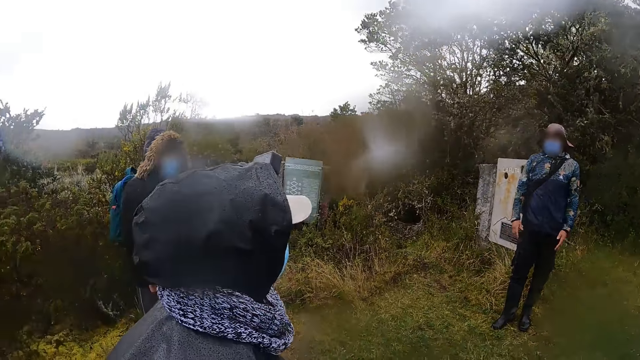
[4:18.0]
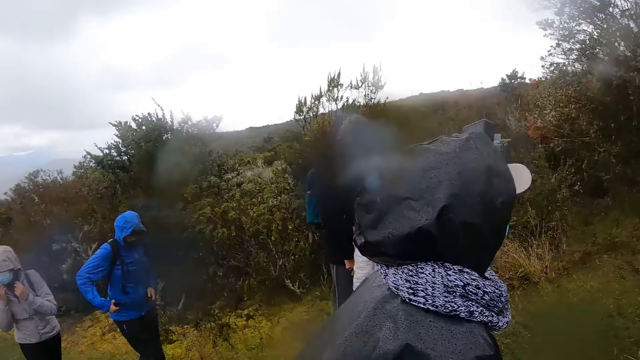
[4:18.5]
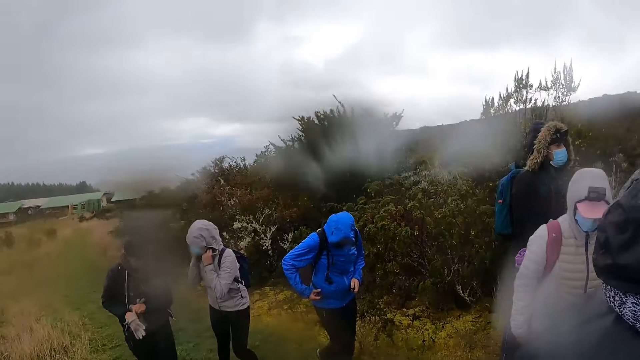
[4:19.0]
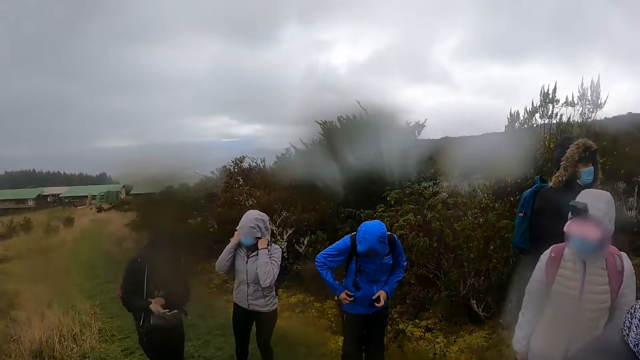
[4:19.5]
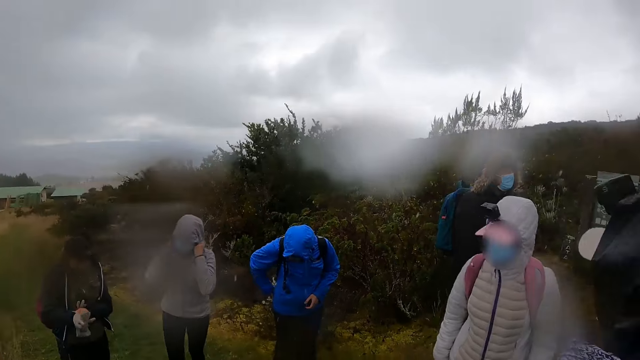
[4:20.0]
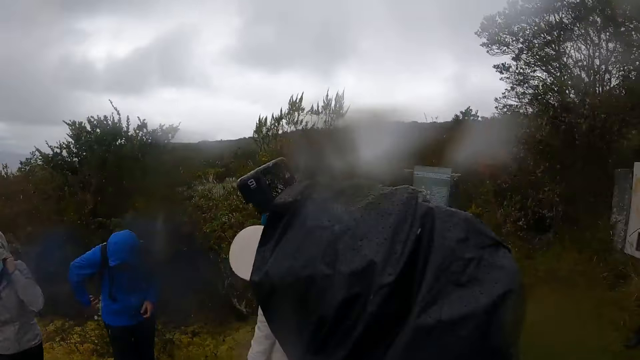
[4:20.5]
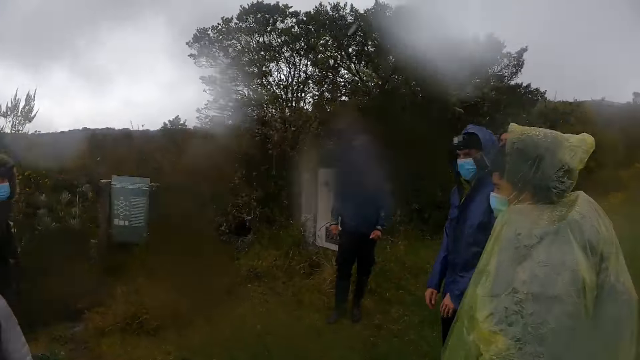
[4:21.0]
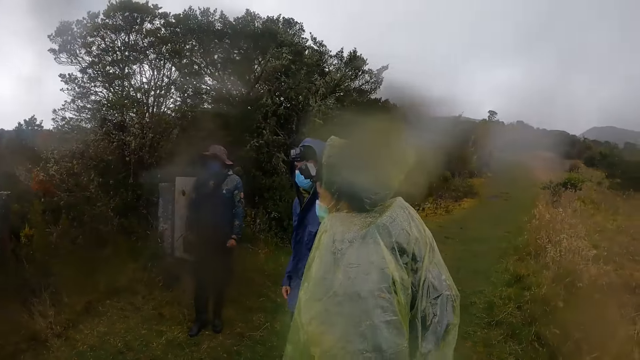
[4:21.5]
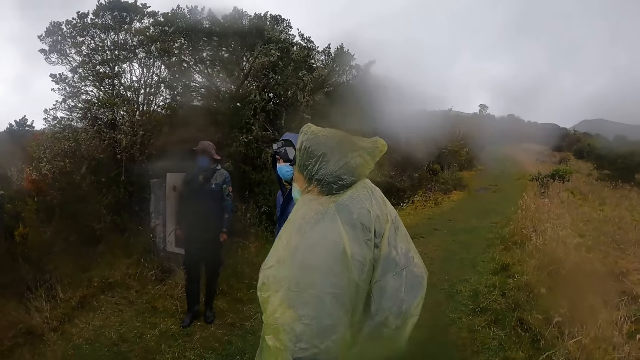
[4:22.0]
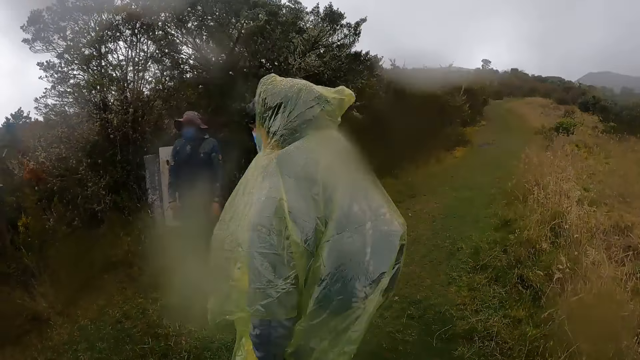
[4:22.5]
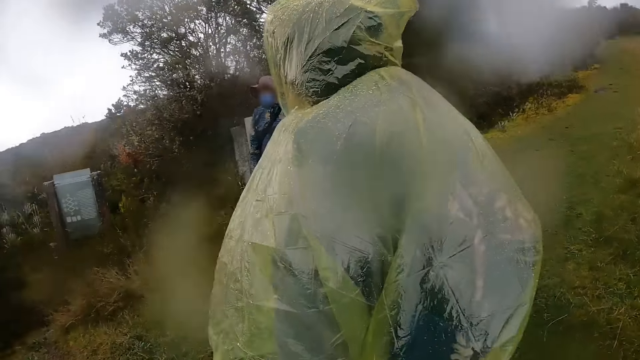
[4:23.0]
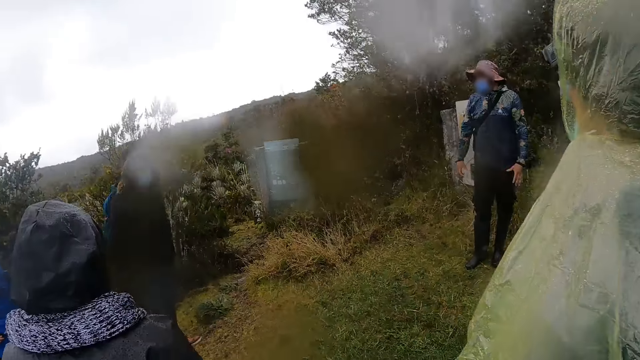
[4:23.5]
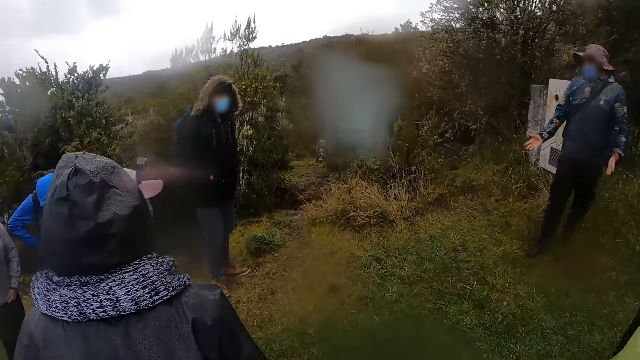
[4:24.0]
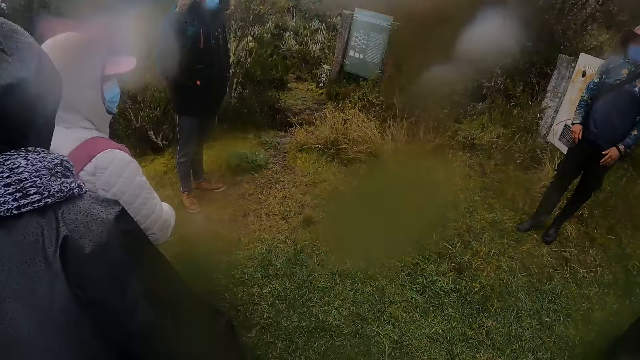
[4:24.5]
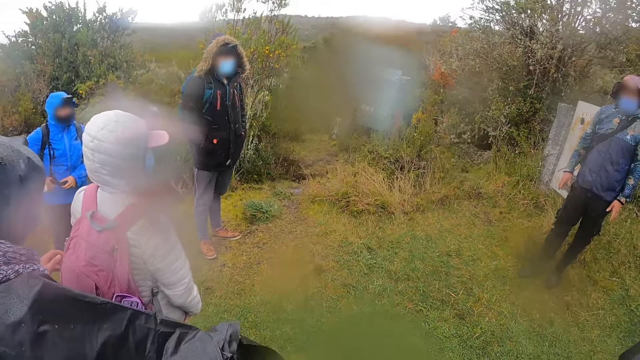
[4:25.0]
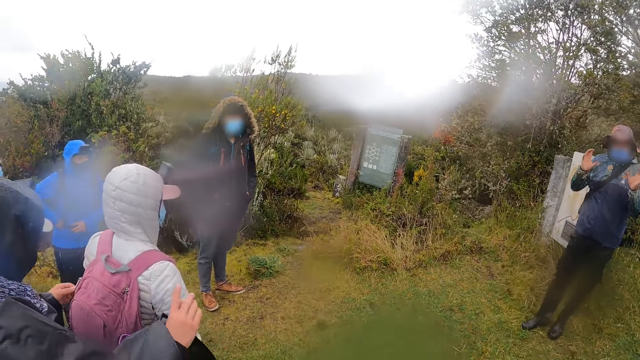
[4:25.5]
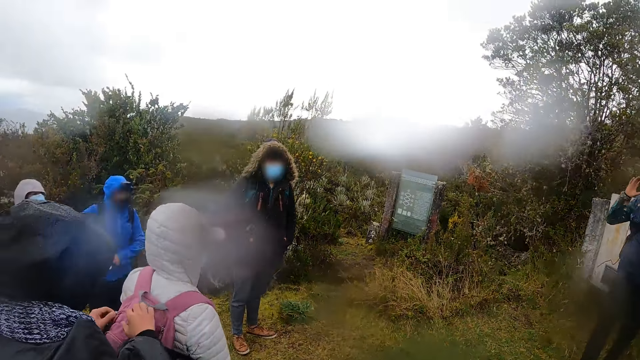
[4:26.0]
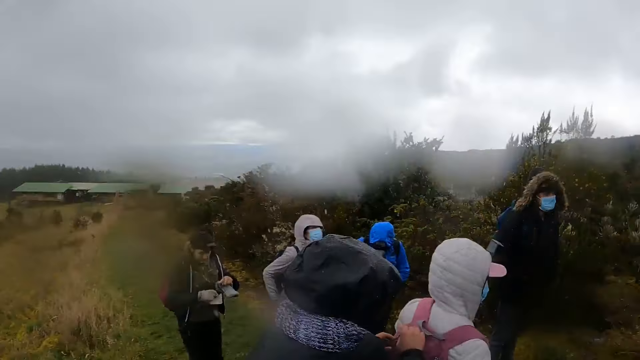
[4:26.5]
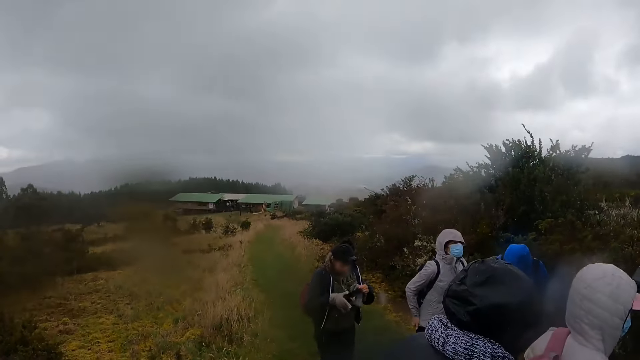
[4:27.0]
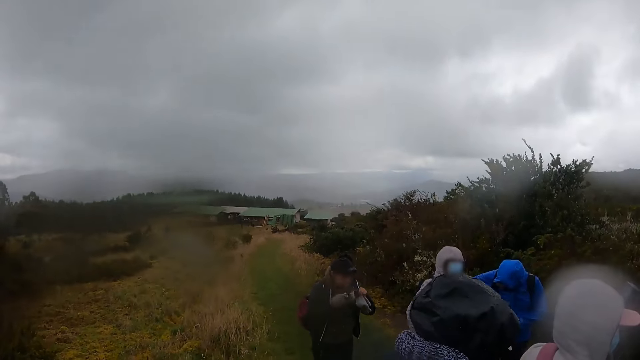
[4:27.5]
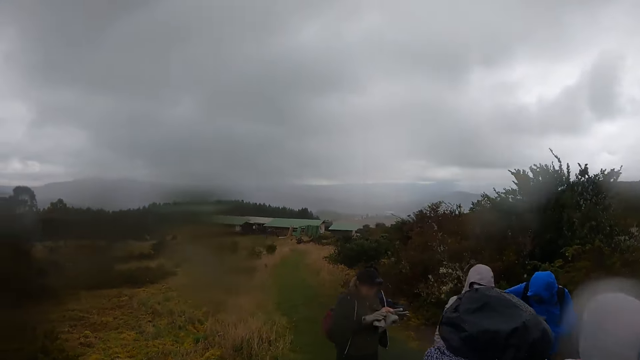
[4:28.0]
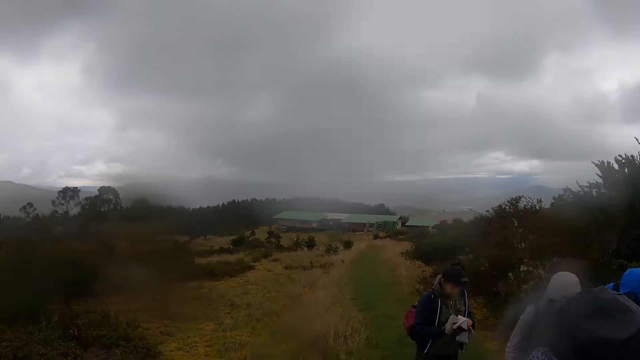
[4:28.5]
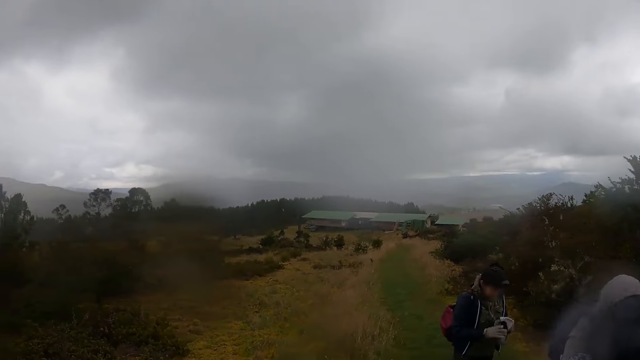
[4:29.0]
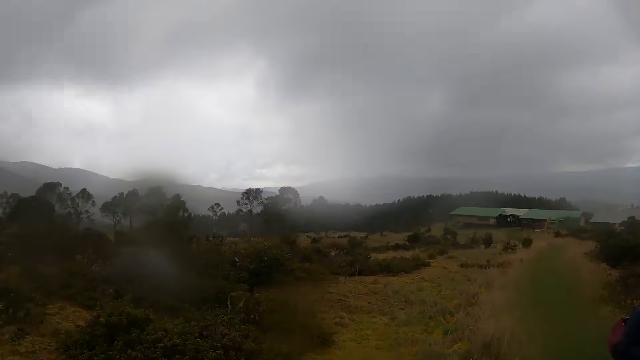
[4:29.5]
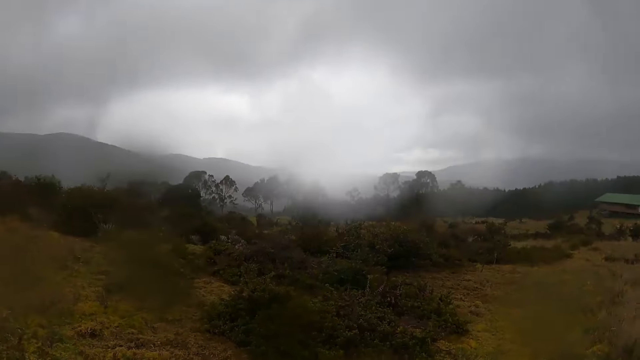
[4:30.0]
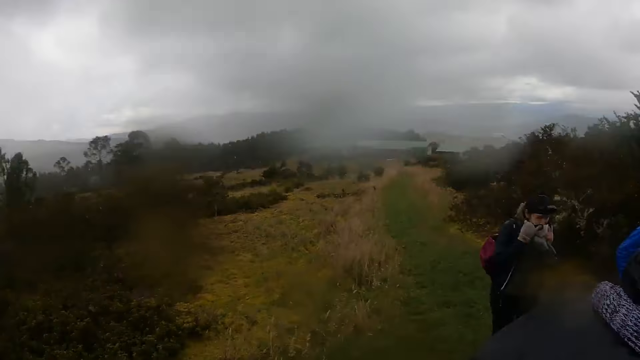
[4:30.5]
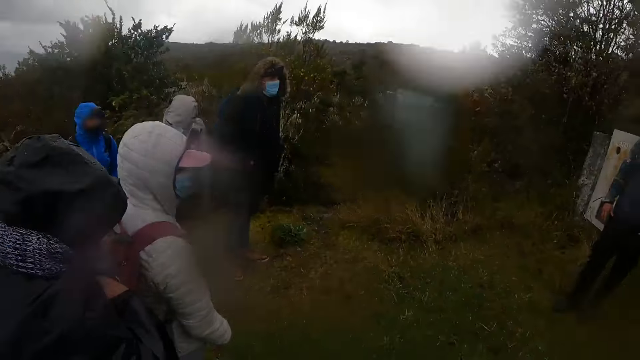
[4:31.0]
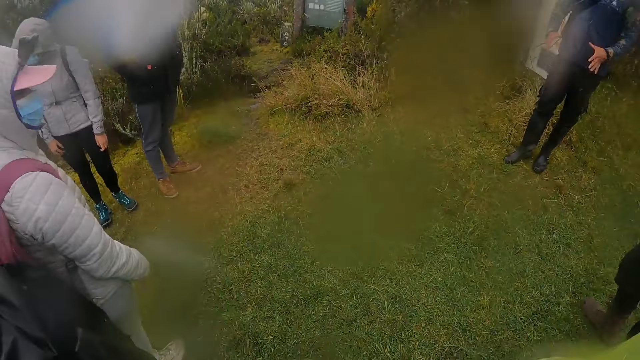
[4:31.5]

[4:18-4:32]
The woman adjusts the camera in her hands. The camera wearer looks around the environment.

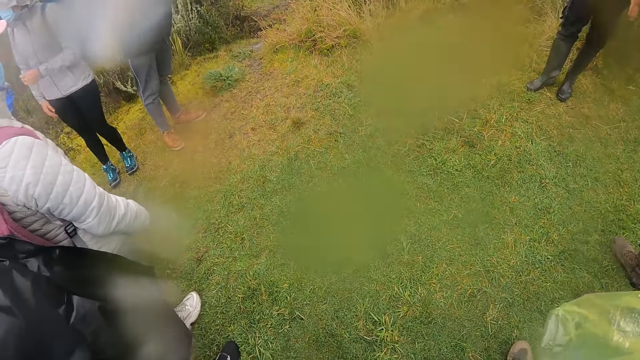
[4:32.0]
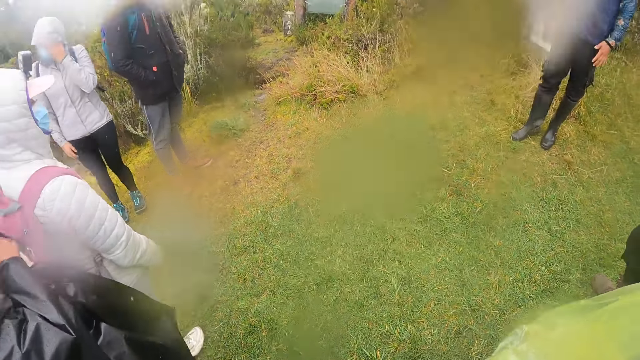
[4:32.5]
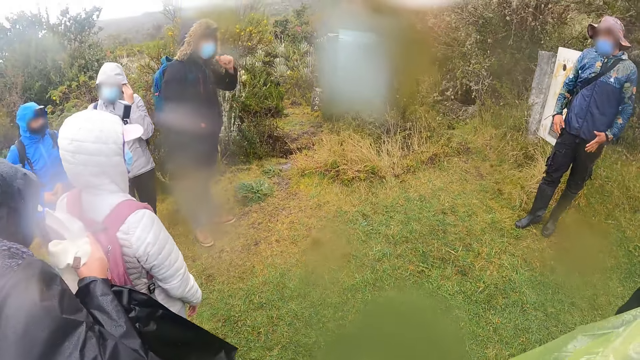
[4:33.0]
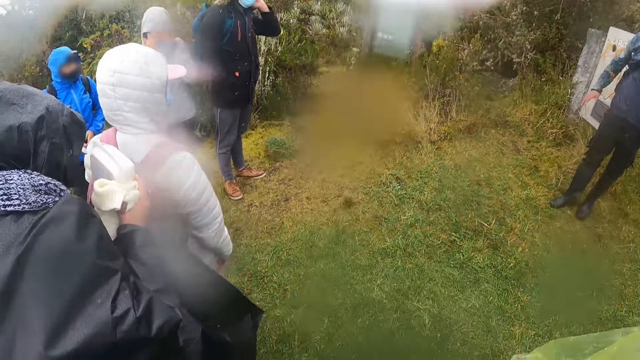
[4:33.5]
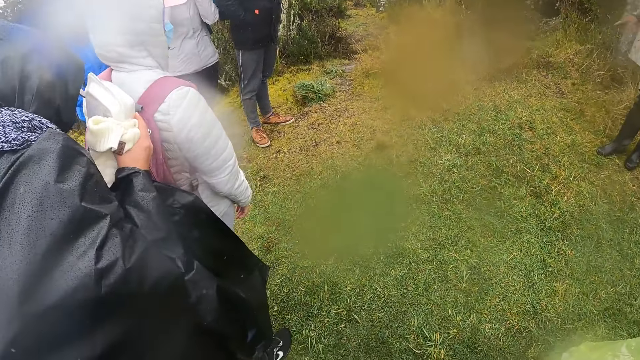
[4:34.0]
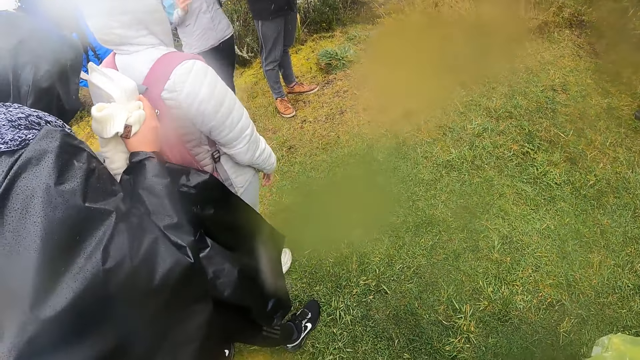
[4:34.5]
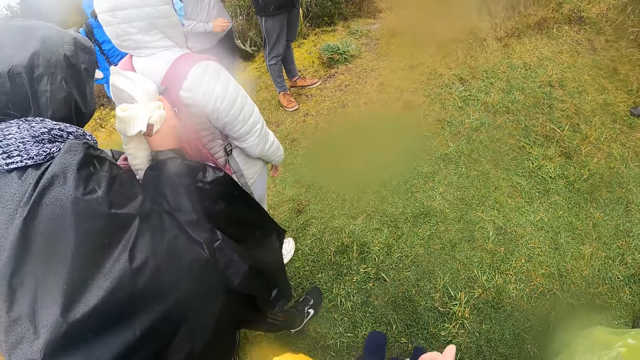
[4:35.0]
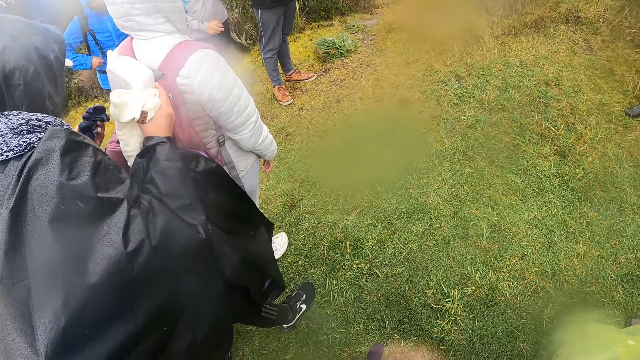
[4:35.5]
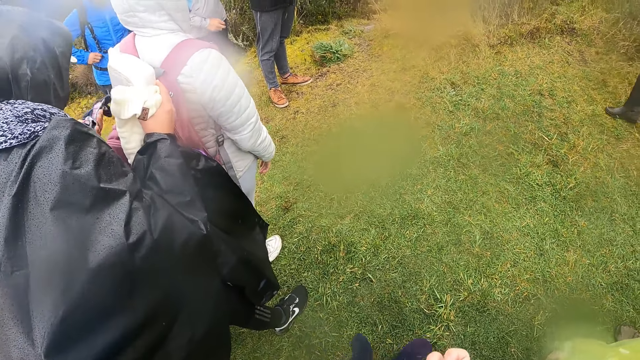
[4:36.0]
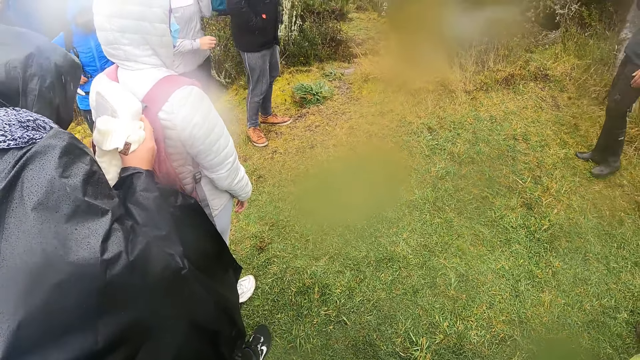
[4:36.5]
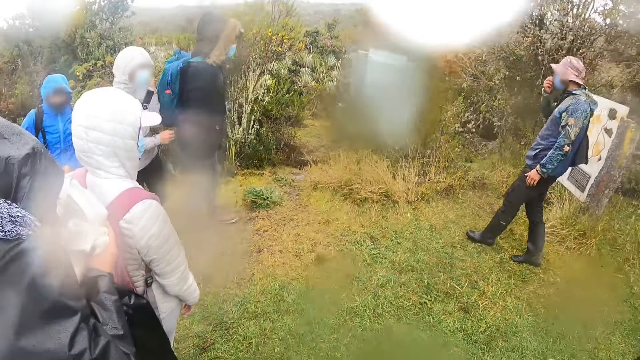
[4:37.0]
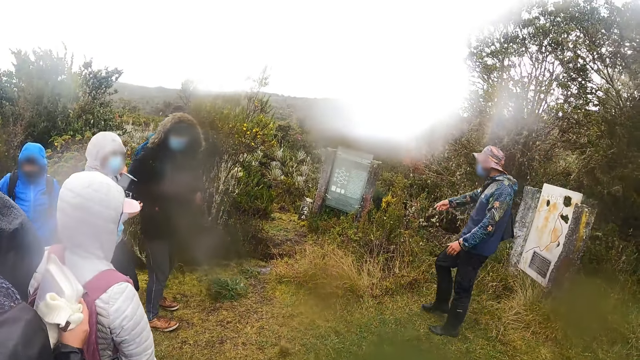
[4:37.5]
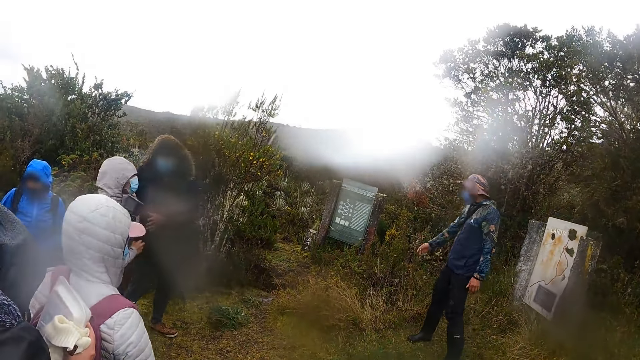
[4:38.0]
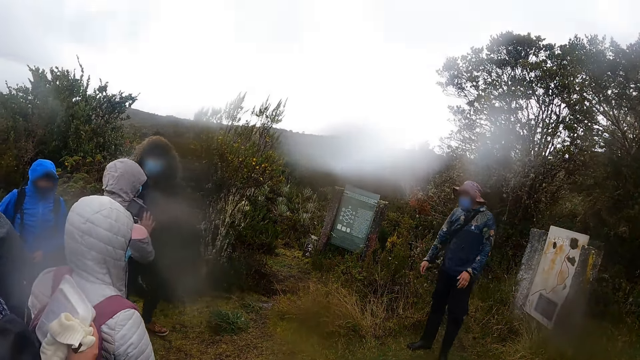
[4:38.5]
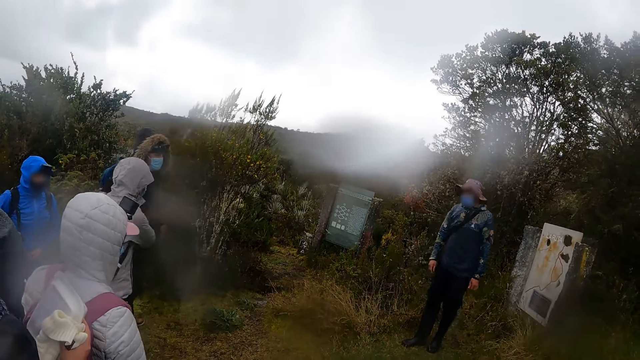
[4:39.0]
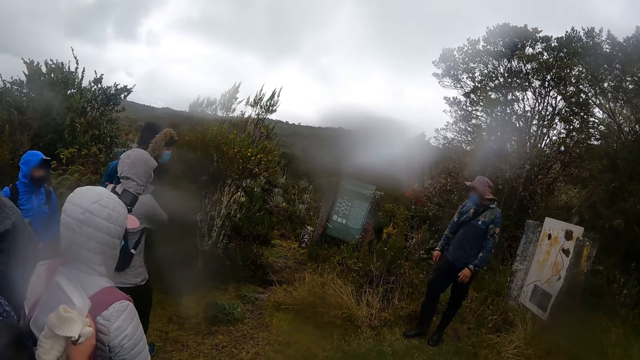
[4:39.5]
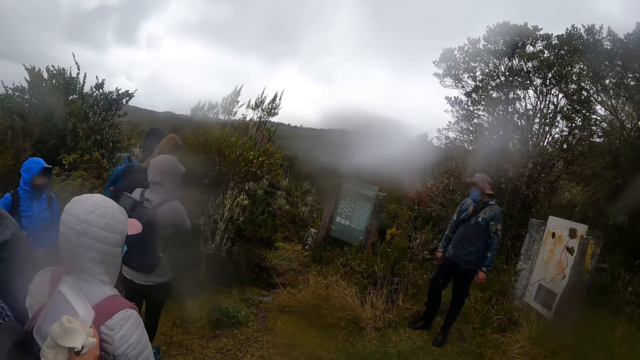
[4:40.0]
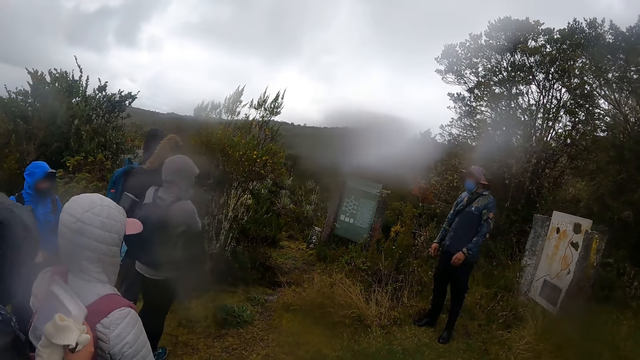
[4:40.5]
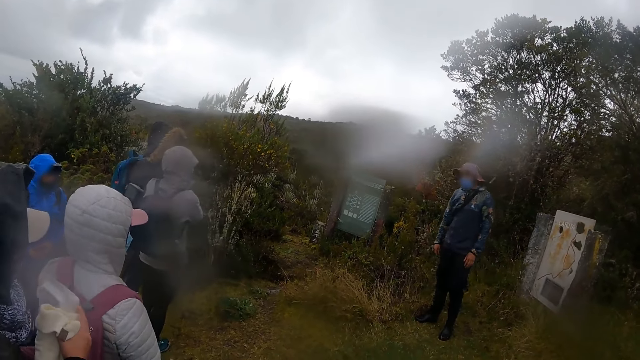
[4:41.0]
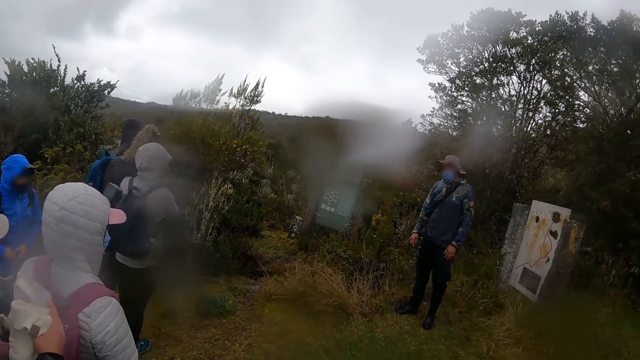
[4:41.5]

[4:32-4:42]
A woman removes a cloth from another woman's bag with her right hand. The first woman removes a pair of socks from the other woman's bag with her left hand. The first woman puts the pair of socks in her left hand inside the other woman's bag.
